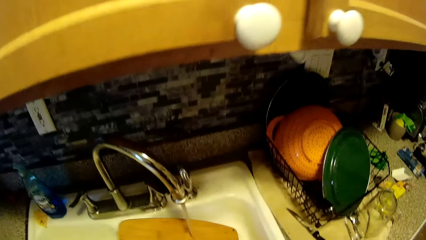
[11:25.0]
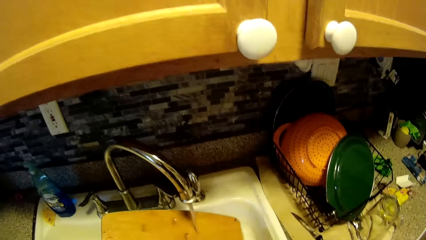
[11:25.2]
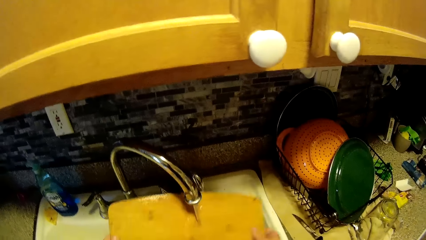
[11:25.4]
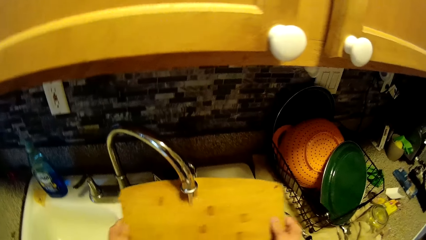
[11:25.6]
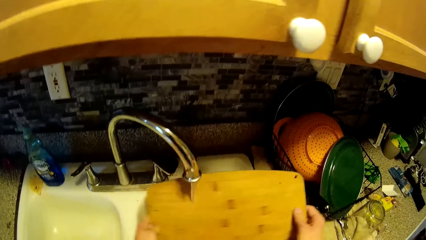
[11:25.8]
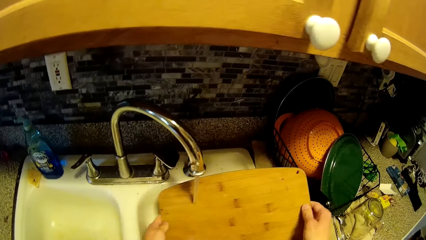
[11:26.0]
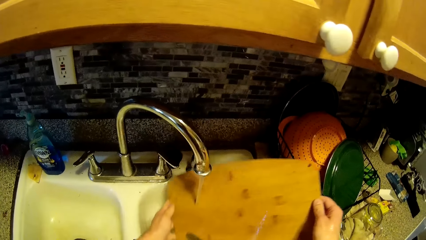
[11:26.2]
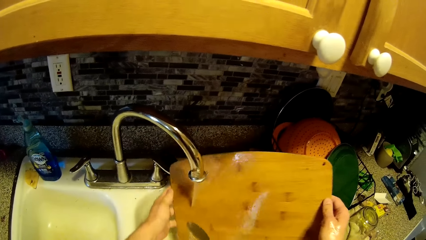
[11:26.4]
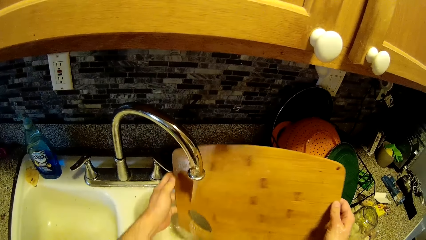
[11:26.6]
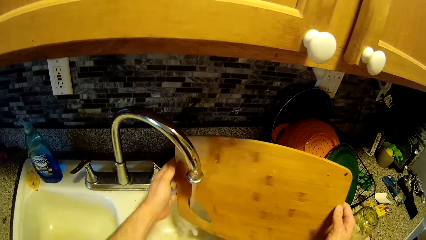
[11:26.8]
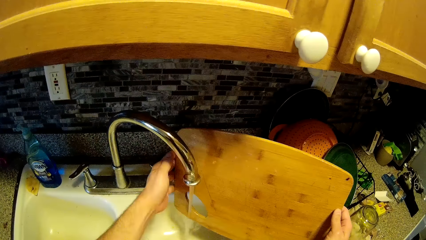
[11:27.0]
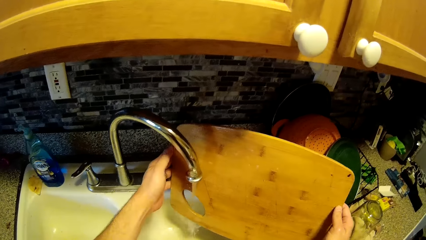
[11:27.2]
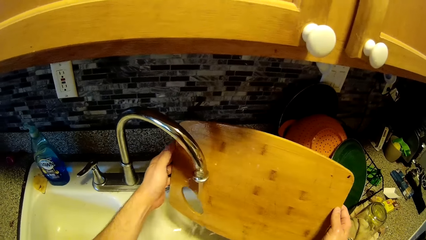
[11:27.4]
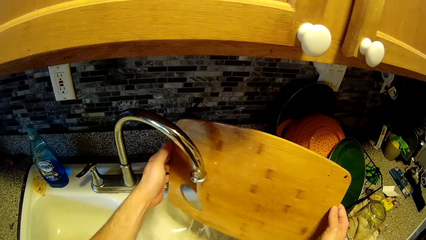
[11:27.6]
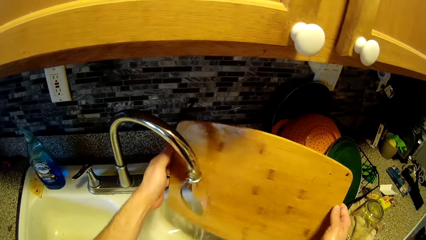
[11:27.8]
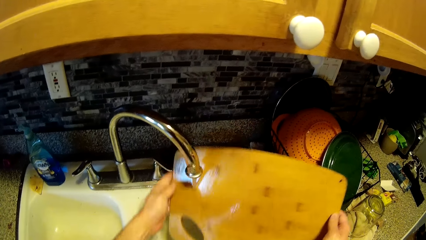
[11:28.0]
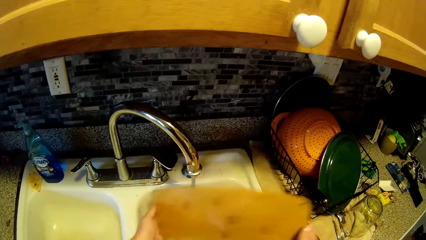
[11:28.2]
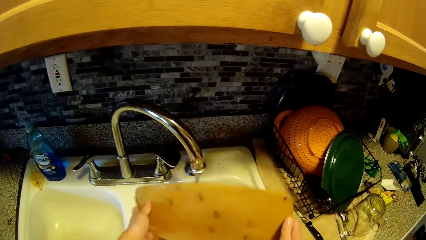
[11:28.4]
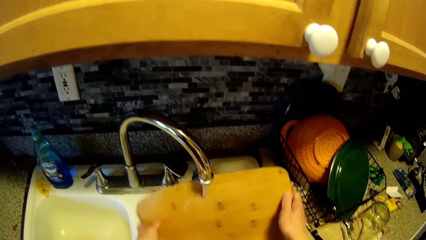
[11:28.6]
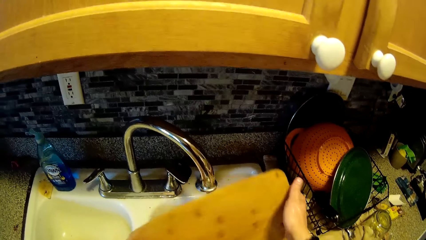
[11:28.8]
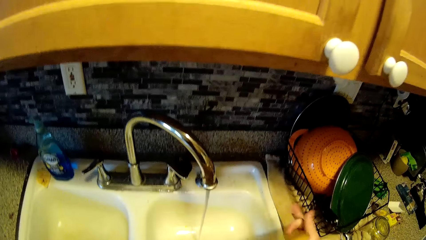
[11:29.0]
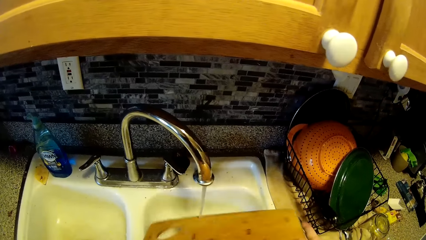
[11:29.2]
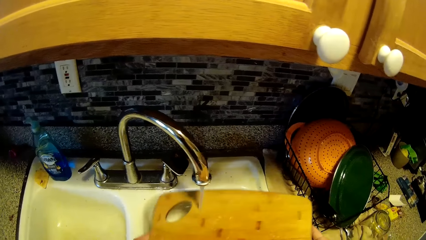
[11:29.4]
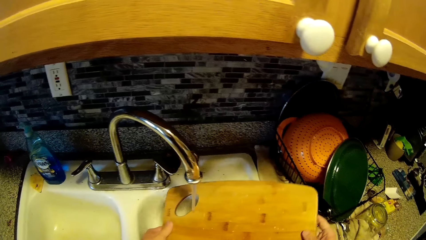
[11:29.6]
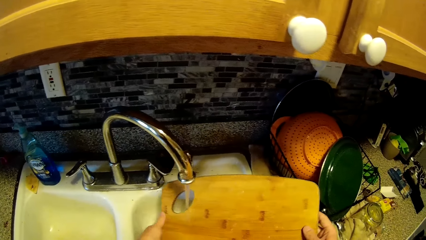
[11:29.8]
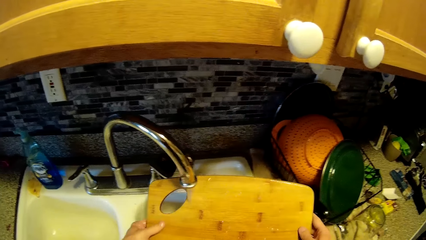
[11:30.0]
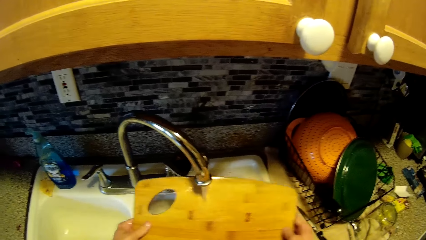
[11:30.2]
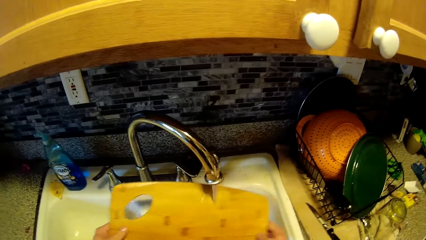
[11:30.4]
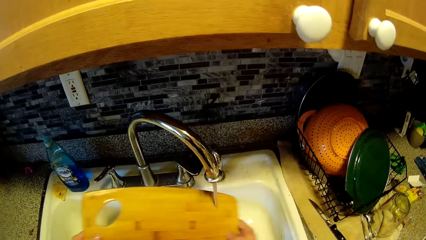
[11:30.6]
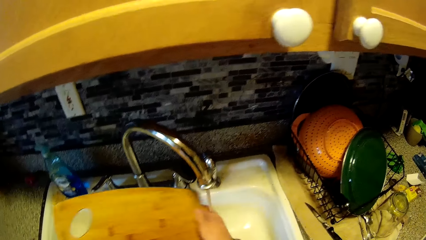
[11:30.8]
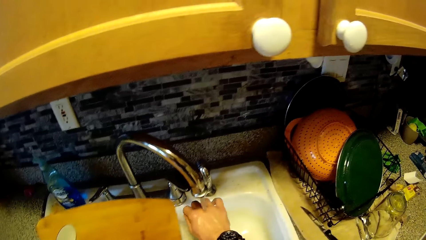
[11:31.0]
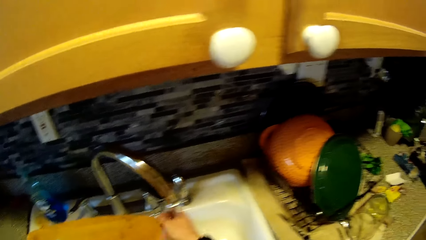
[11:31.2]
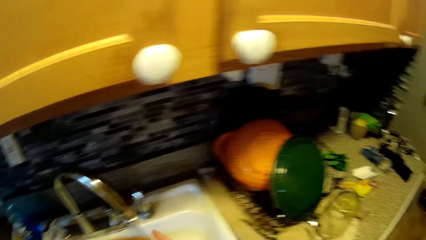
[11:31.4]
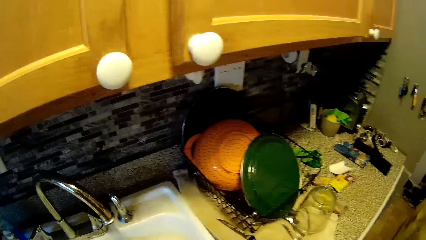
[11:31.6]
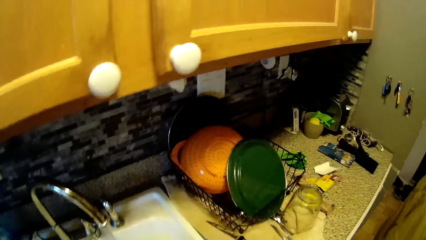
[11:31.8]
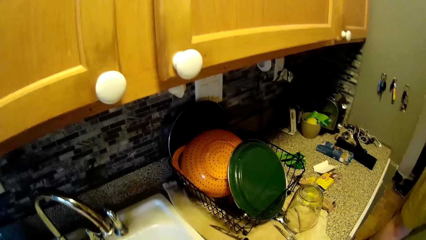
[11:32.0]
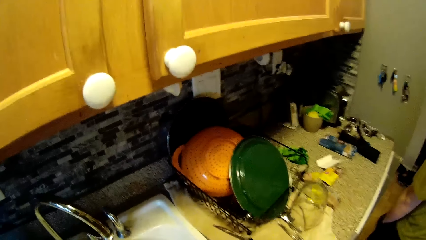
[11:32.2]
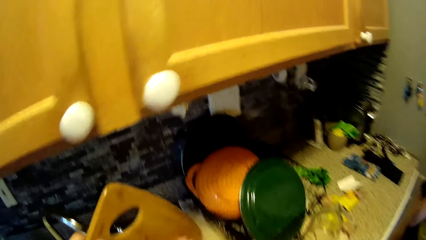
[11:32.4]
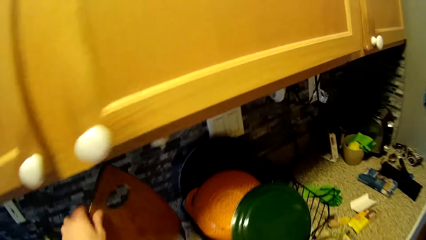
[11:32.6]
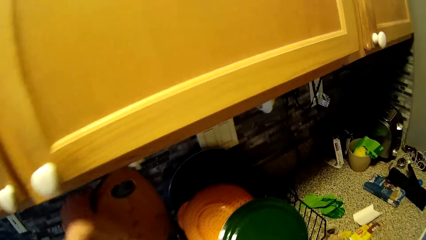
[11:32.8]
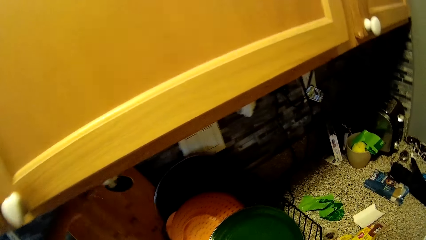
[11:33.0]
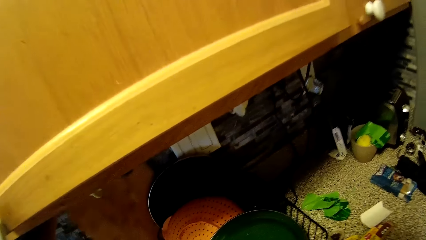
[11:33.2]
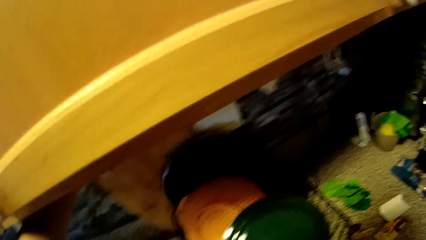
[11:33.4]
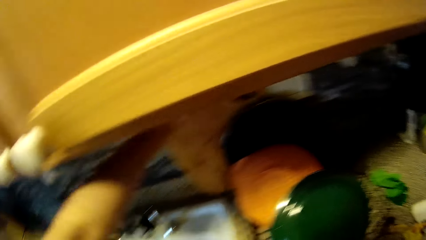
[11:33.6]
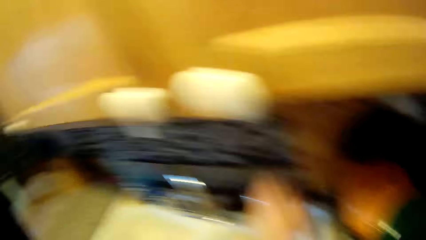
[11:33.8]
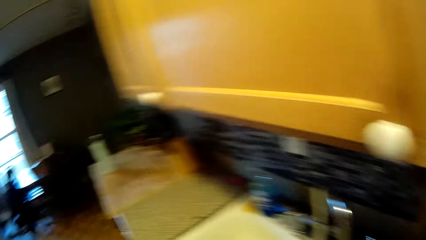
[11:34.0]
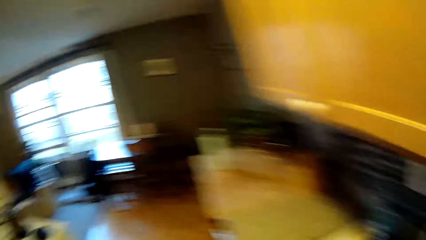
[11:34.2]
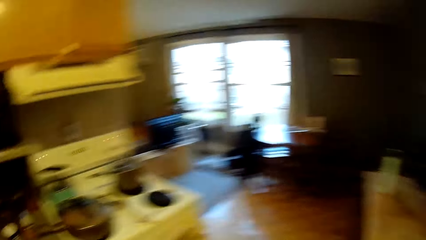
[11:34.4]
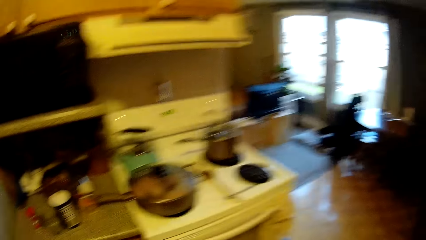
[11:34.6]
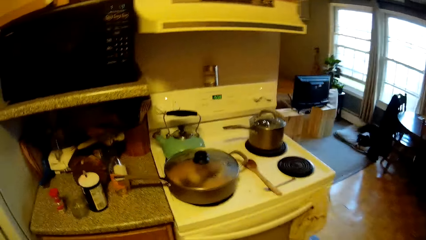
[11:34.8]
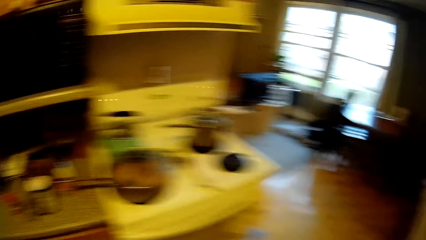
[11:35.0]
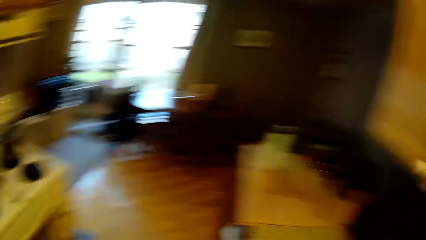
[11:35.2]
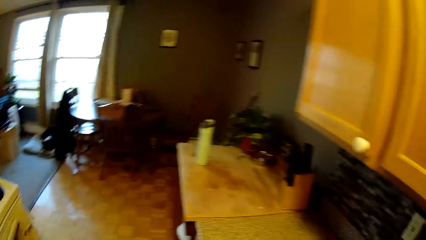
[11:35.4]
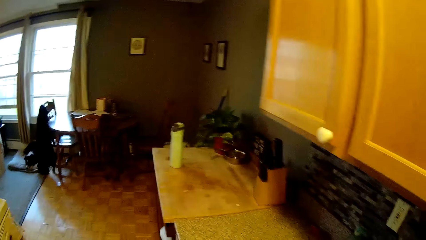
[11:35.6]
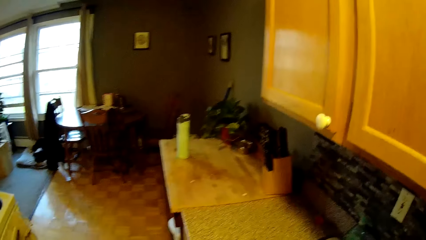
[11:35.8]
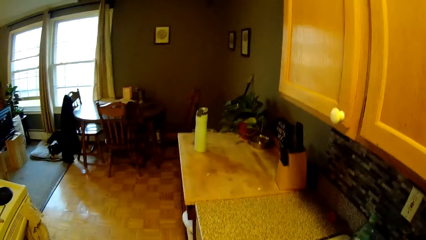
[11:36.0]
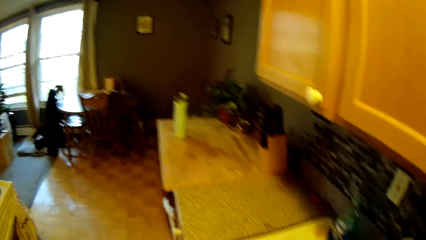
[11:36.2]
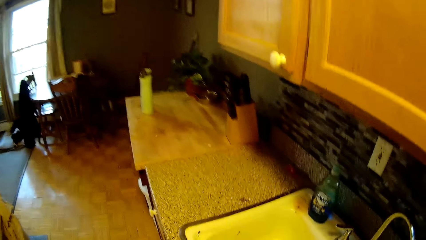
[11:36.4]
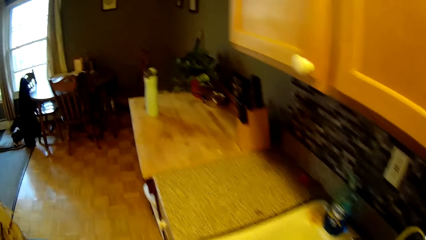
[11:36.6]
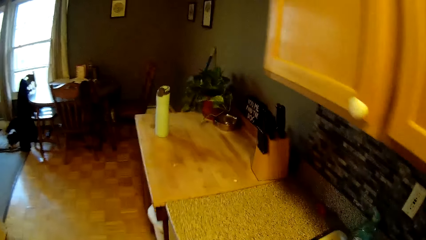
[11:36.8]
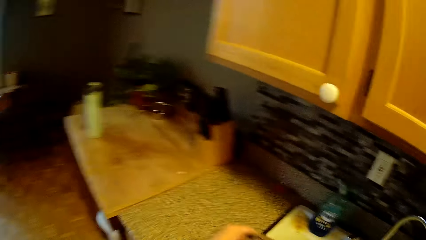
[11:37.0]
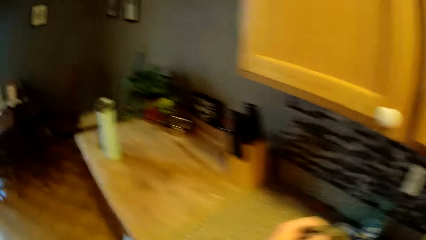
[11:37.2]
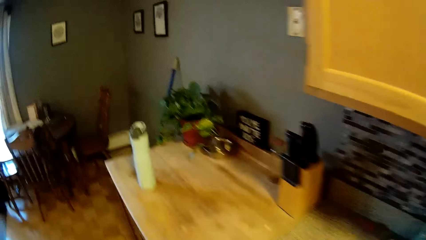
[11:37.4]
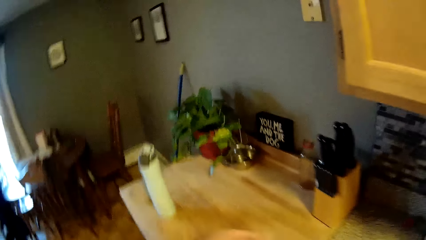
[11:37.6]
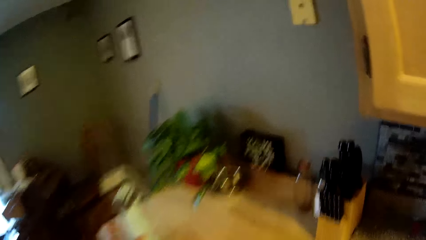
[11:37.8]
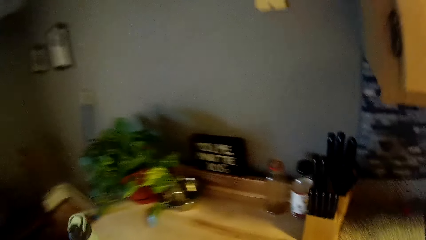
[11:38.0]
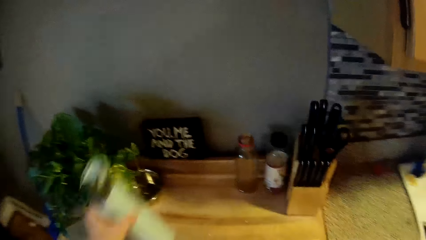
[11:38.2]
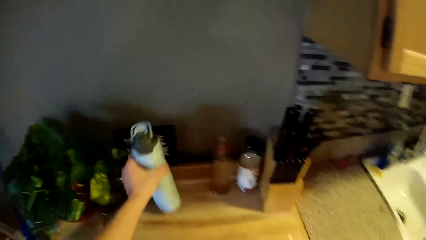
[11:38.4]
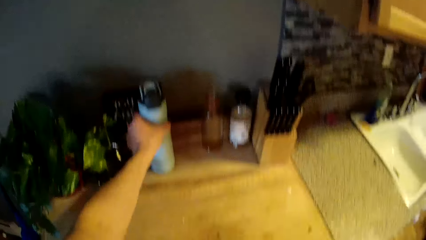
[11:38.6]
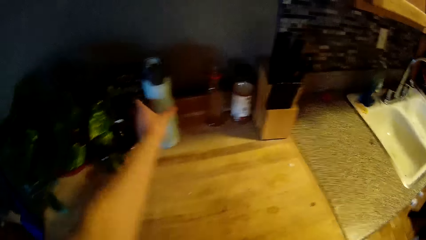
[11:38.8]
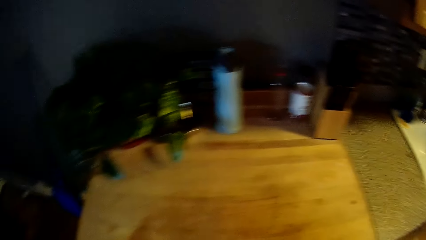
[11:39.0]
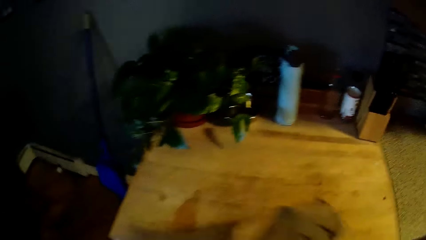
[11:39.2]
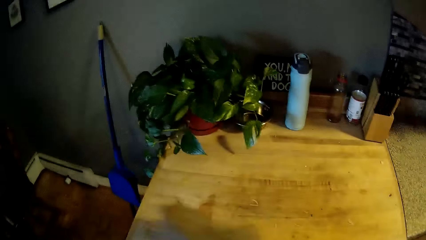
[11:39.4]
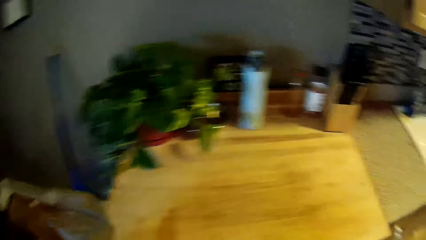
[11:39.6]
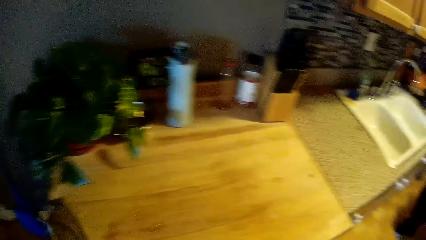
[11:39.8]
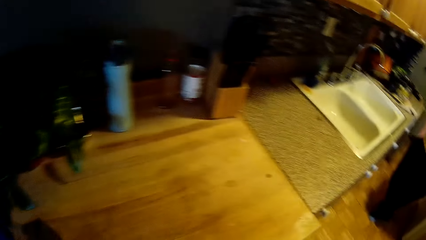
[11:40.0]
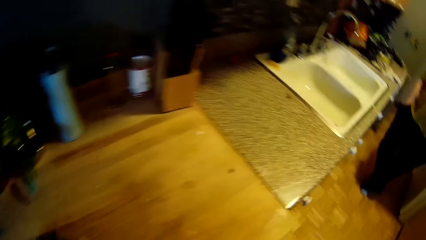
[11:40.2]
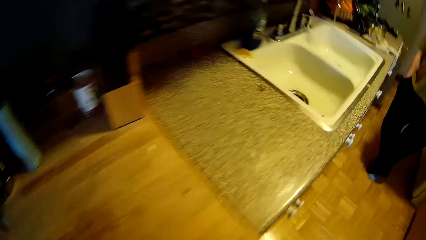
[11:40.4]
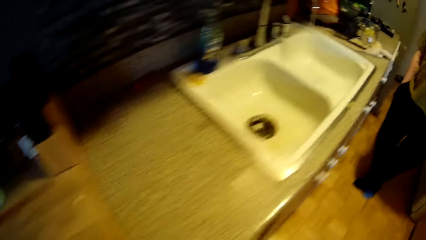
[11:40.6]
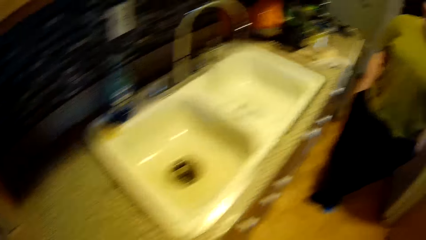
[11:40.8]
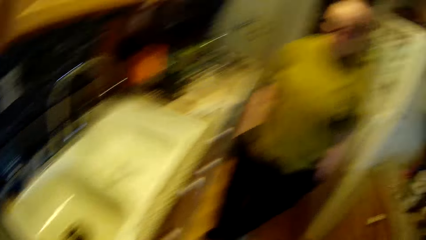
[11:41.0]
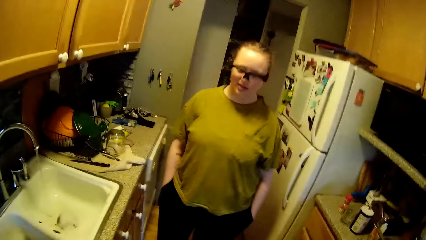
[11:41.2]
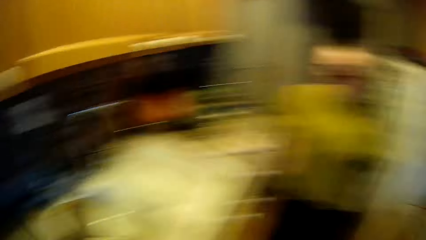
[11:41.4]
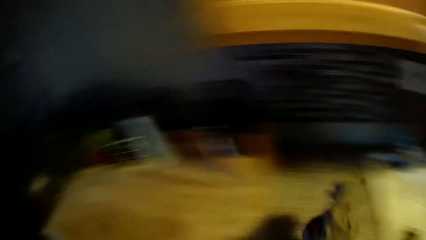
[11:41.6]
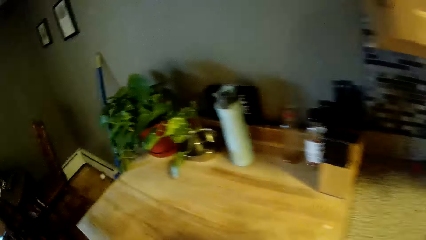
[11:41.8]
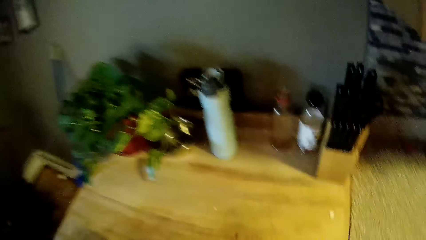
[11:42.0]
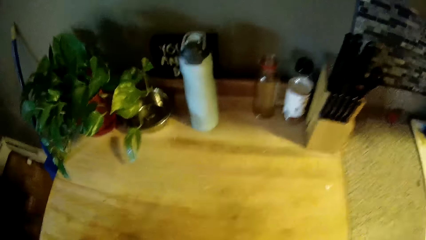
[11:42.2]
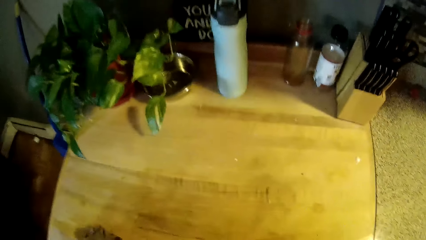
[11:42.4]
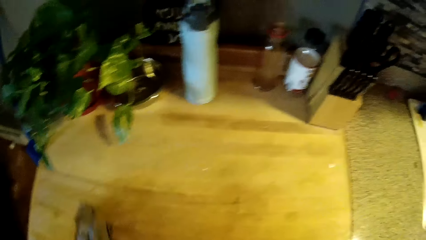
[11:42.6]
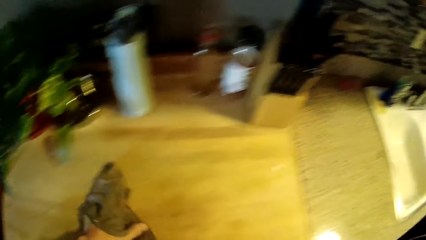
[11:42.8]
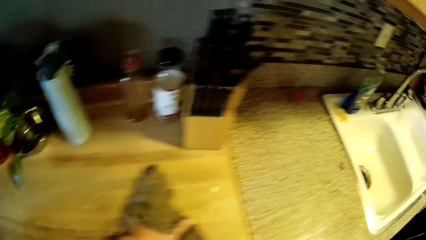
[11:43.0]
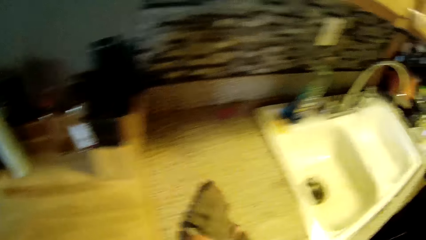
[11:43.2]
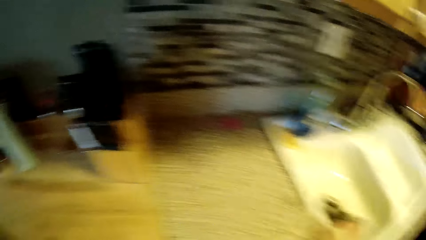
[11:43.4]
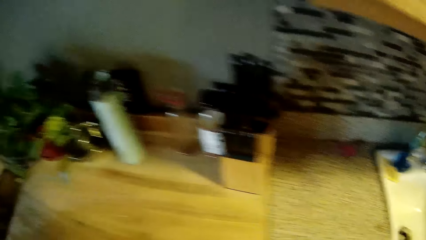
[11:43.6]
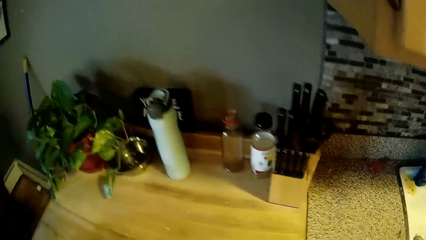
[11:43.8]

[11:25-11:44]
The camera wearer places the chopping board on the sink countertop with his left hand. He repositions a container on a table with his left hand. He passes the sponge from his right hand to his left hand. He wipes dirt from the table into the sink with the sponge in his left hand. A woman stands.
